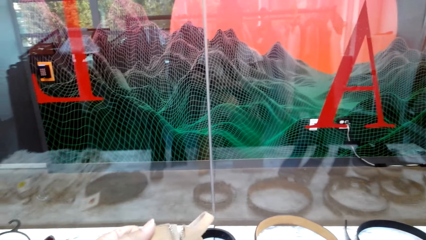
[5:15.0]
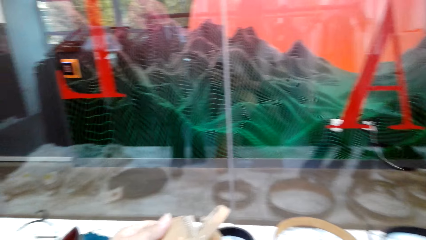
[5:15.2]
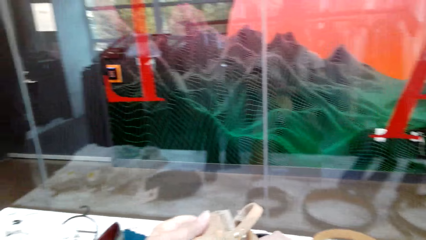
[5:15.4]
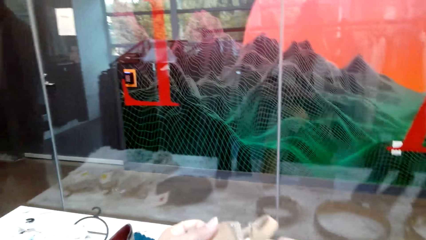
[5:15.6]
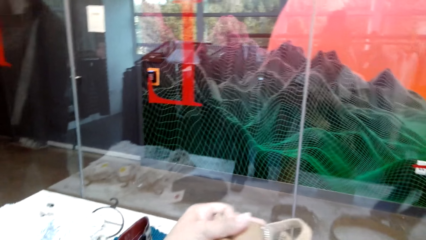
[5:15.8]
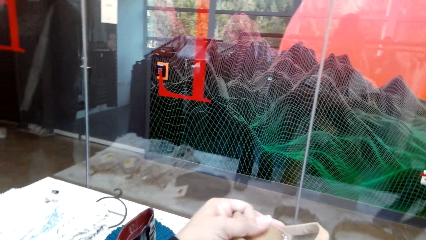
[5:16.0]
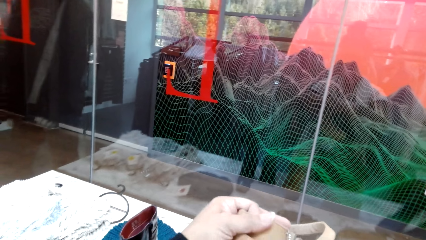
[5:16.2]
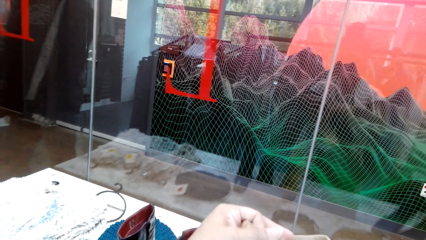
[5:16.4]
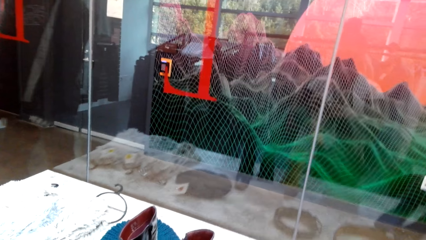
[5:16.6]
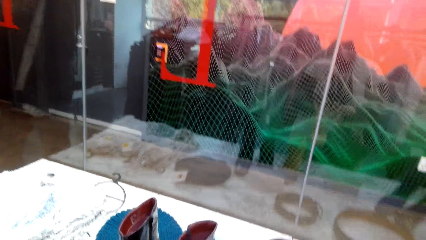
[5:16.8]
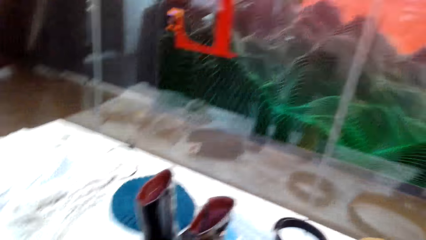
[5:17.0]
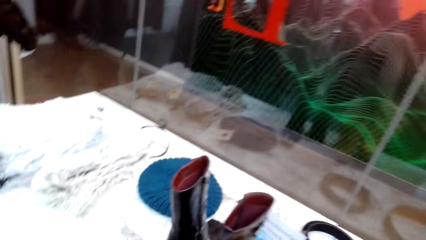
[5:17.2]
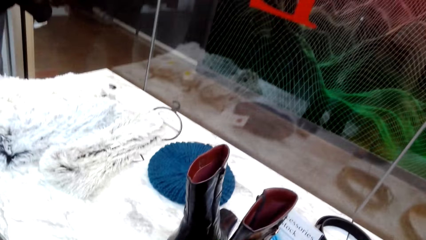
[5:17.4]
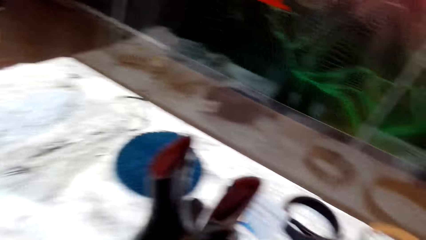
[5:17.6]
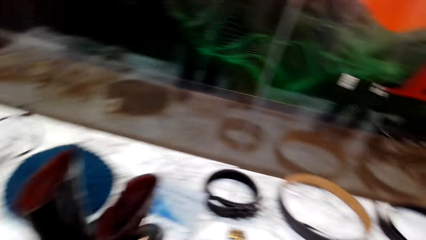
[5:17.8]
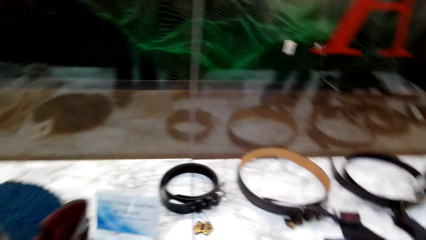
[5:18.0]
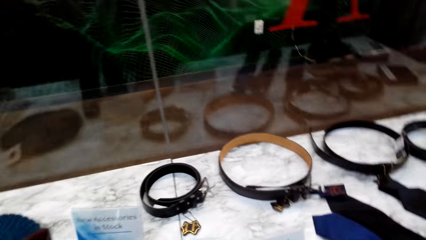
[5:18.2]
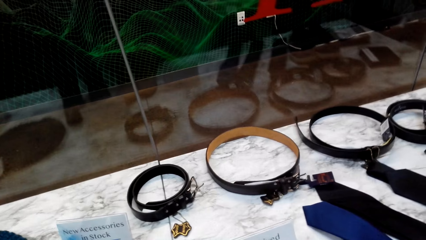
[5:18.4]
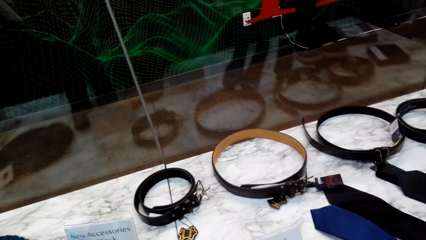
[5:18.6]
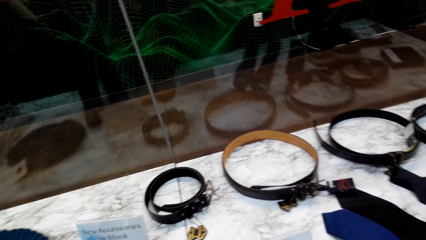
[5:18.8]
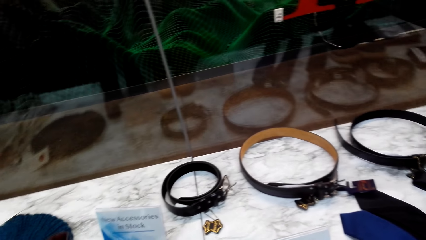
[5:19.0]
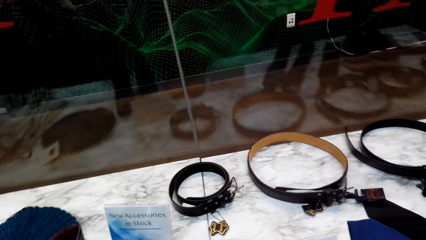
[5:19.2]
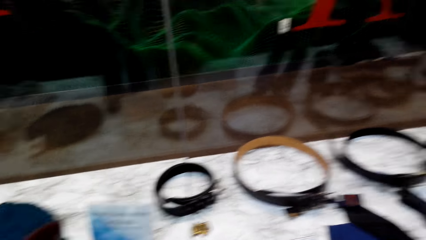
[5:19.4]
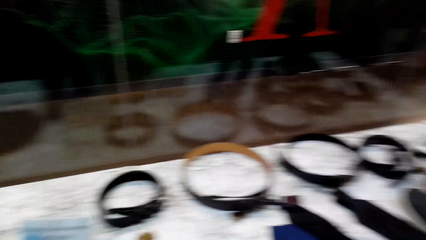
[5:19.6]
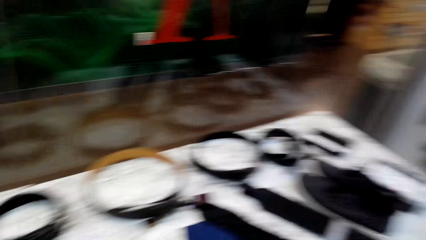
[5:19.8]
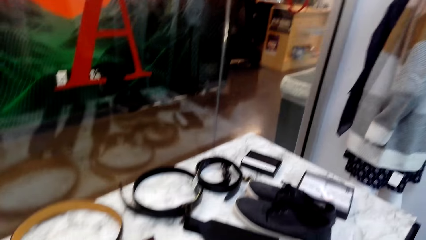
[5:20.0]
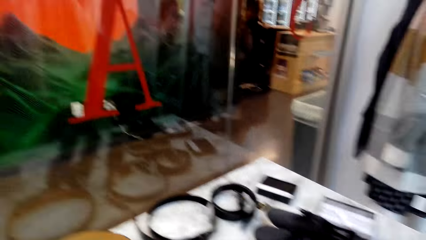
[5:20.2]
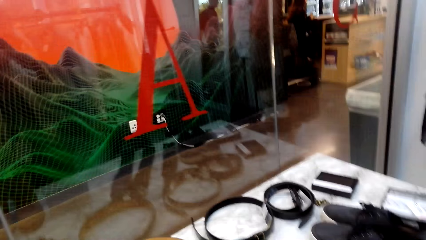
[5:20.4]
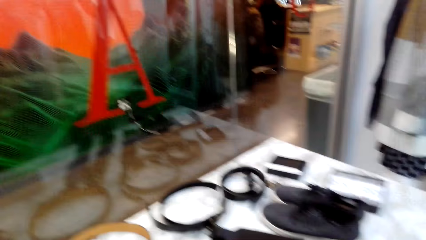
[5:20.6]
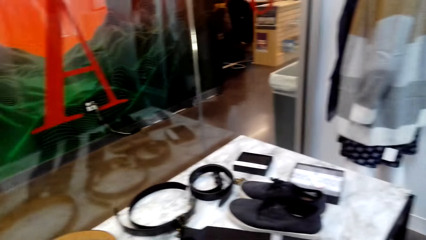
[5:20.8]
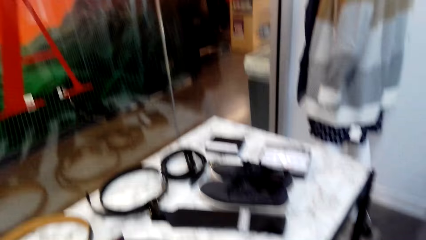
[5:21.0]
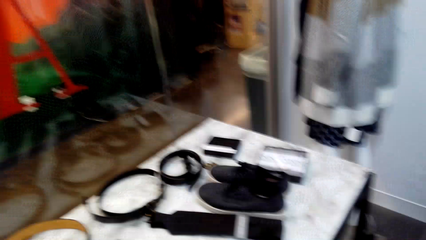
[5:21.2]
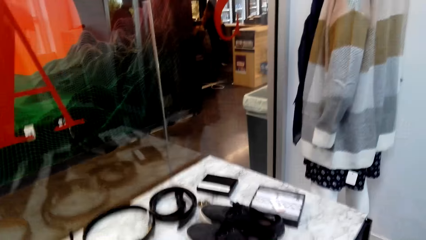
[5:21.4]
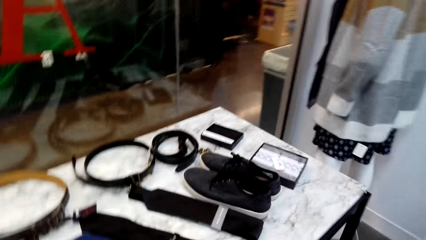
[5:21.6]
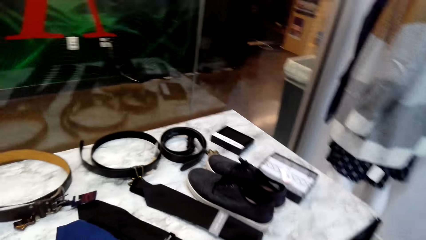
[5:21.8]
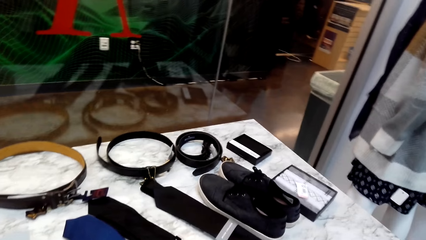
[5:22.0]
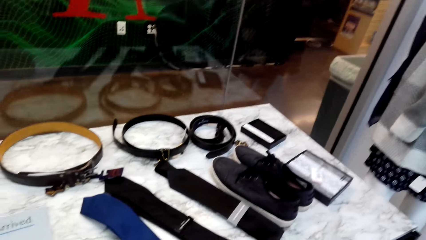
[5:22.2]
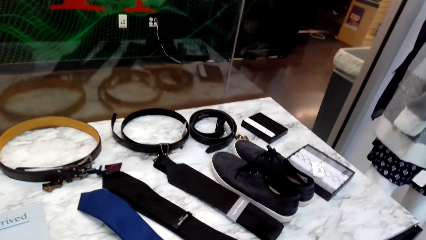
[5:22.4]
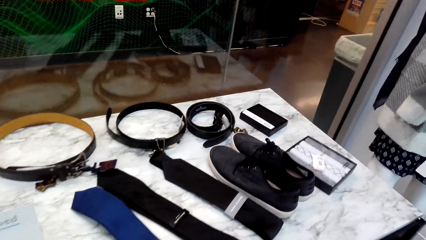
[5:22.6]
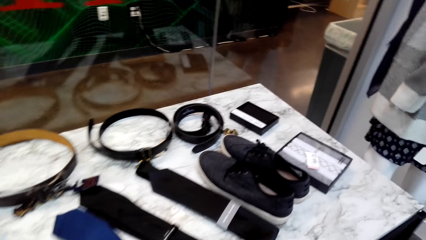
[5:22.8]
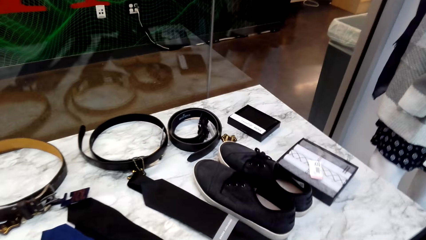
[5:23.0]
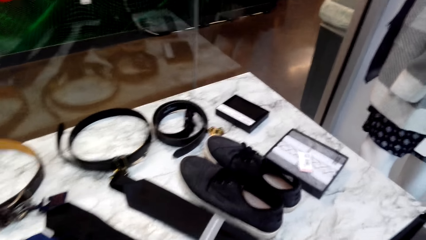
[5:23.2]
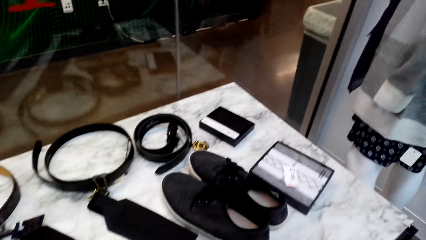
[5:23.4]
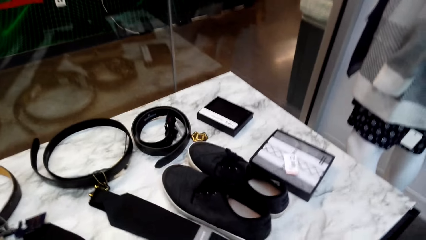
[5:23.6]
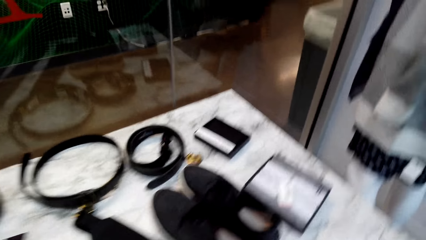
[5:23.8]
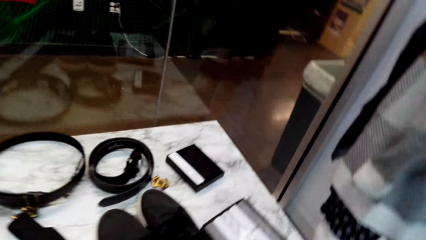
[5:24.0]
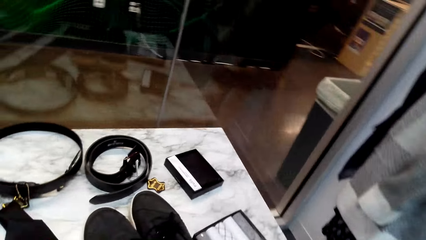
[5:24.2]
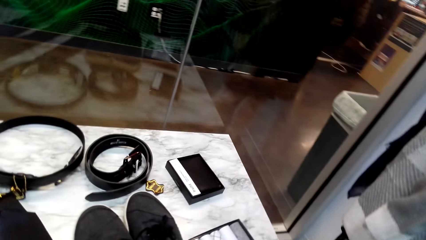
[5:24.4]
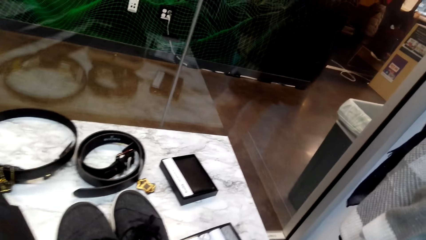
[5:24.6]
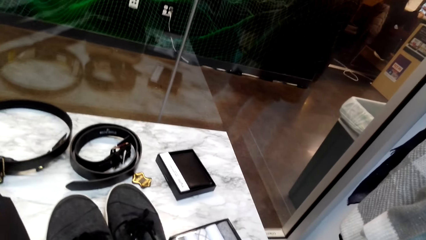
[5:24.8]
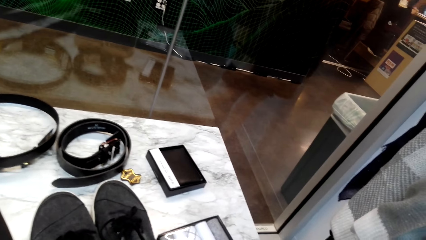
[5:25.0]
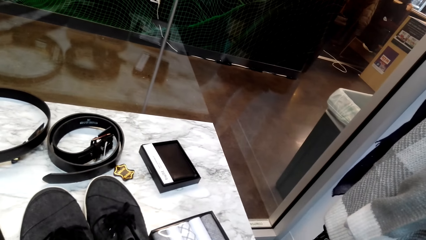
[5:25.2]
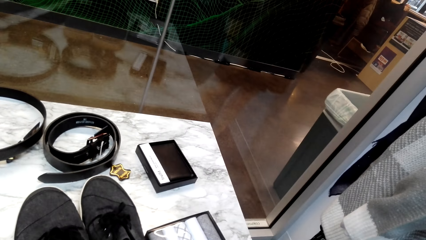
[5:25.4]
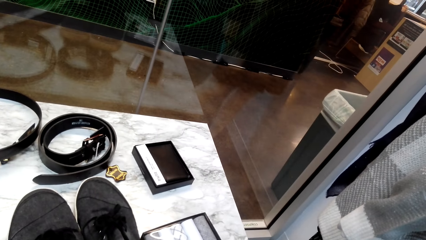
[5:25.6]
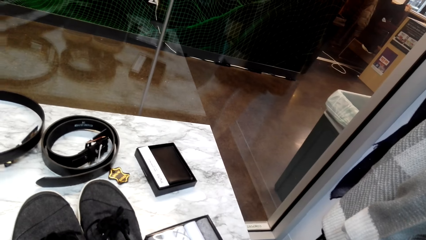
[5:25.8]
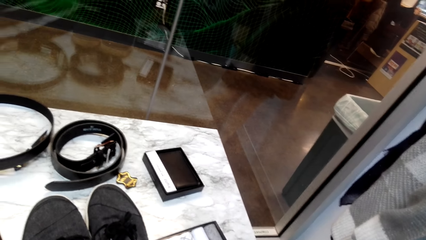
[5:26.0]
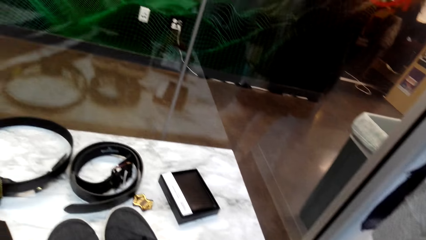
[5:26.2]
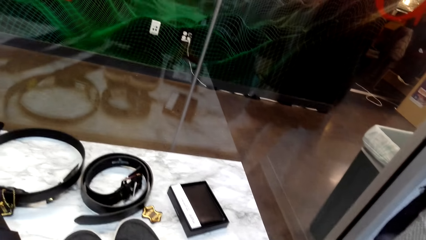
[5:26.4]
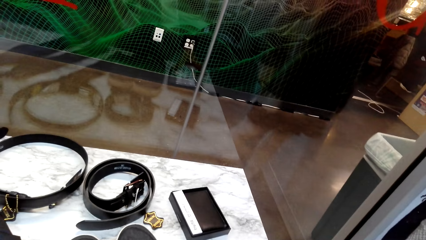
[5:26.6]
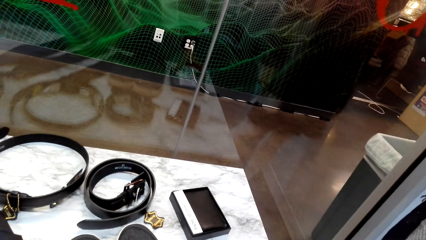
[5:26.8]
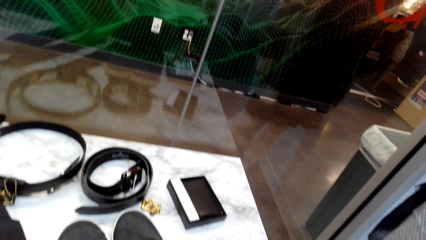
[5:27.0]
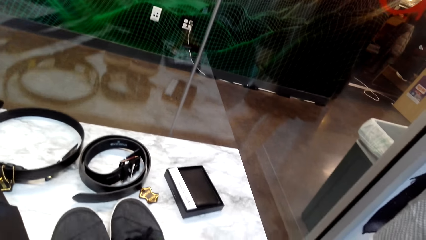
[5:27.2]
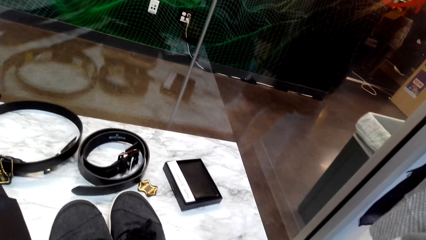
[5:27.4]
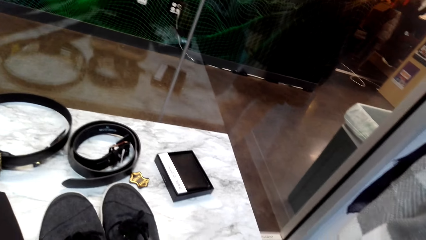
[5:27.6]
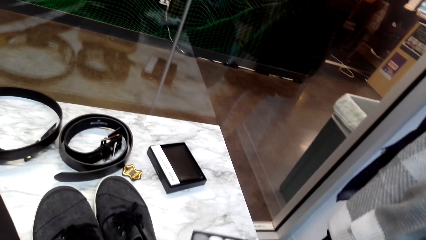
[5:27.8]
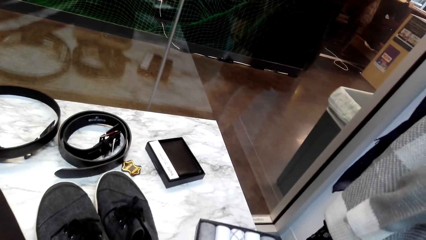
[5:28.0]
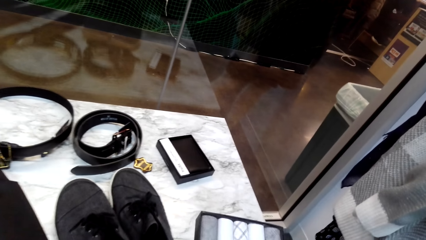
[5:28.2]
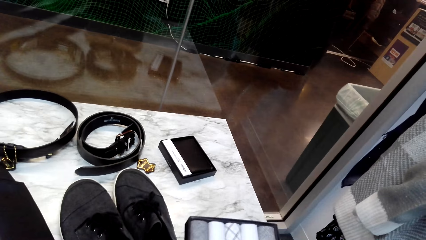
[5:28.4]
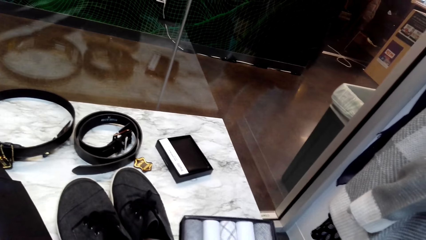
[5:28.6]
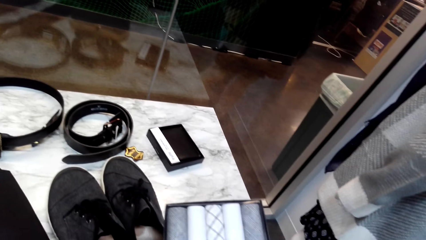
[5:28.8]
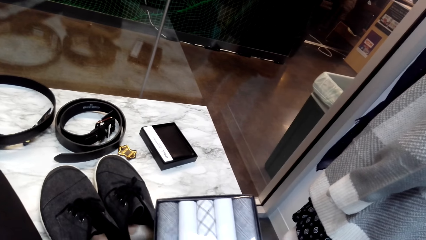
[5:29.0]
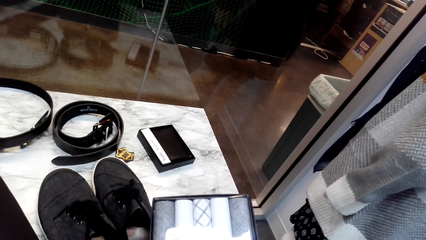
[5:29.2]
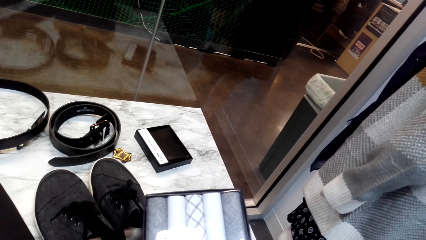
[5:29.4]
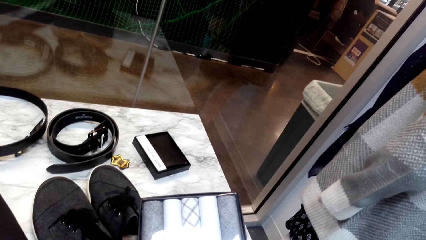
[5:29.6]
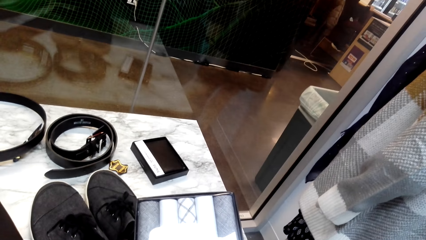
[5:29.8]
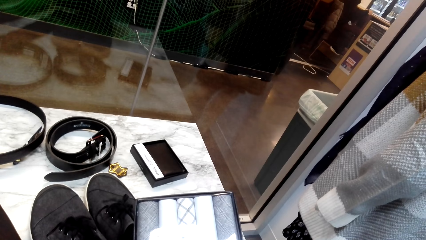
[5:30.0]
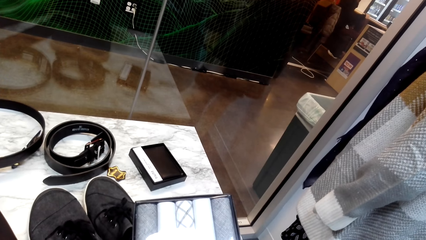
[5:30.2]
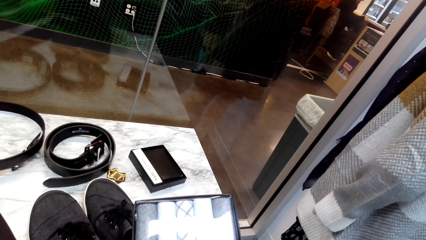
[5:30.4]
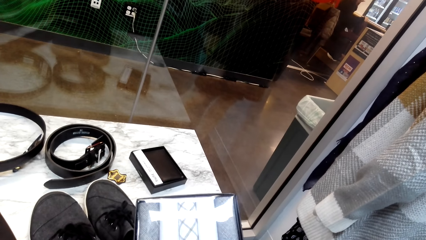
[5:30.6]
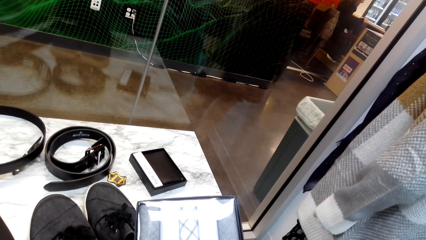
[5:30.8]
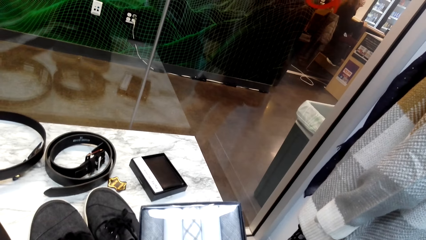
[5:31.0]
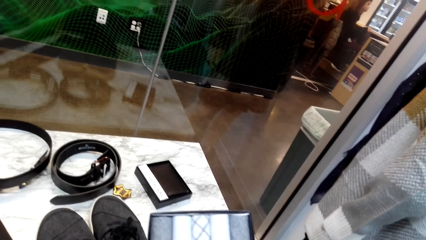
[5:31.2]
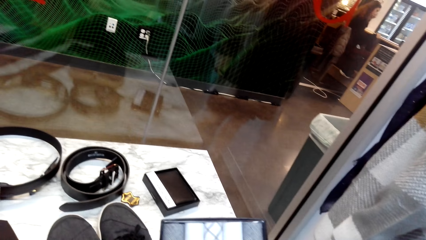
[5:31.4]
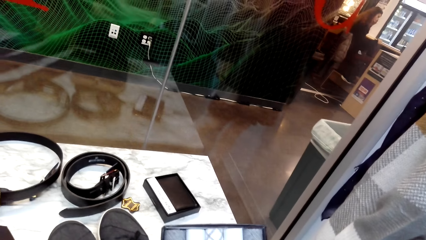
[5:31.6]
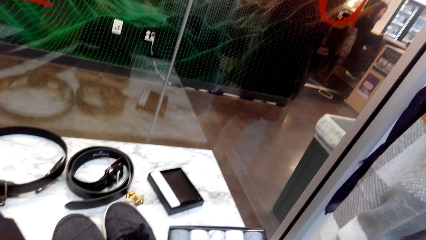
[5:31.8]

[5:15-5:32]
The camera wearer closes the ankle boot zipper. They put the ankle boot down. They look around. They pick some assorted neck ties. They look at the ties.
